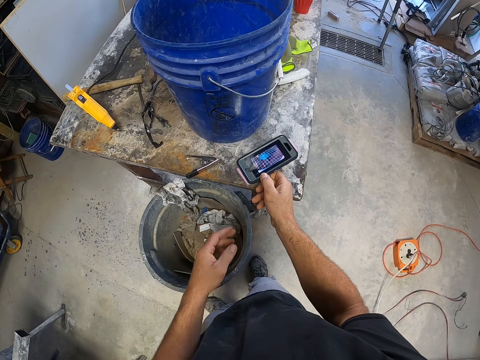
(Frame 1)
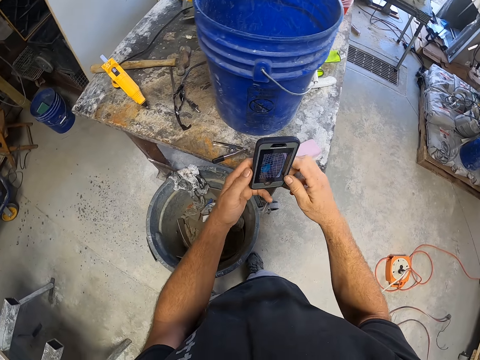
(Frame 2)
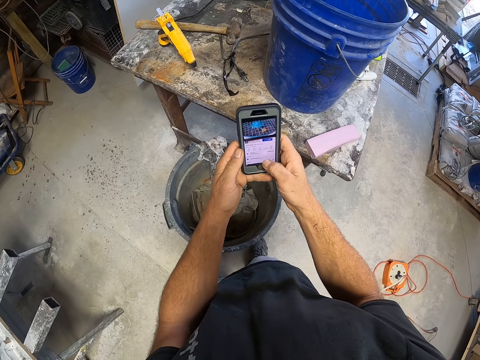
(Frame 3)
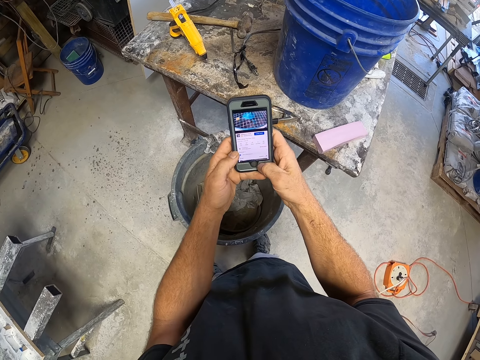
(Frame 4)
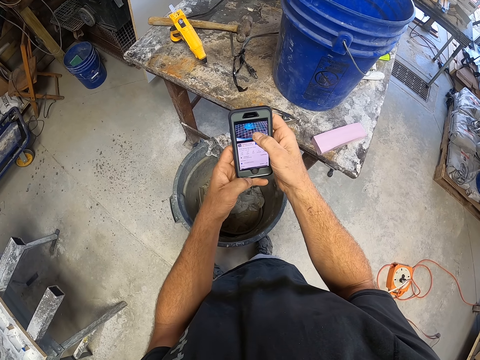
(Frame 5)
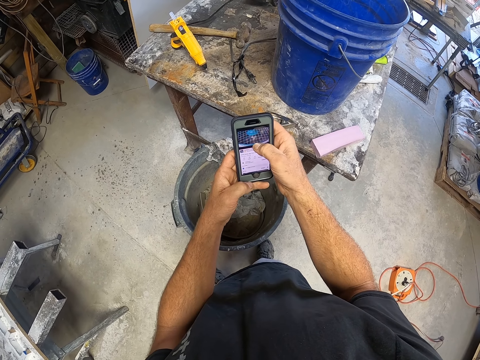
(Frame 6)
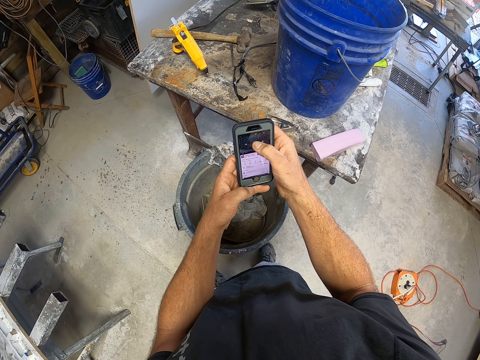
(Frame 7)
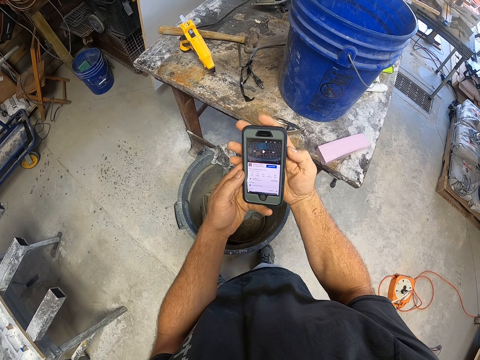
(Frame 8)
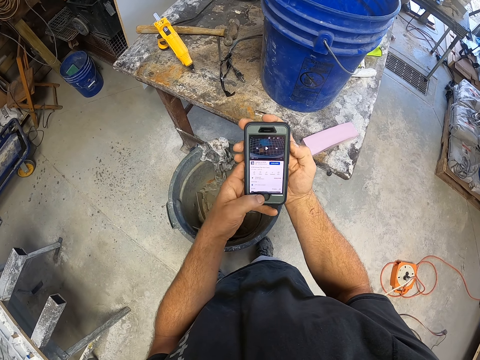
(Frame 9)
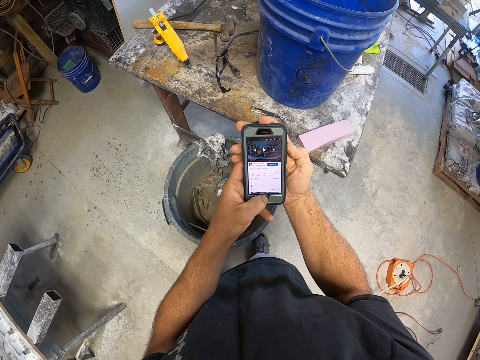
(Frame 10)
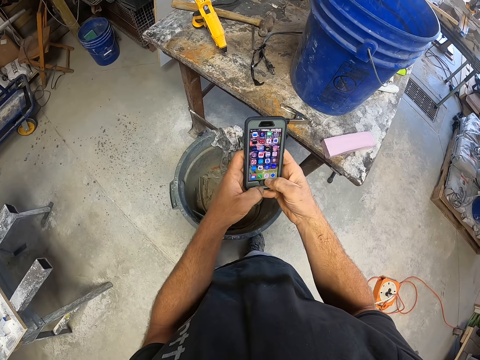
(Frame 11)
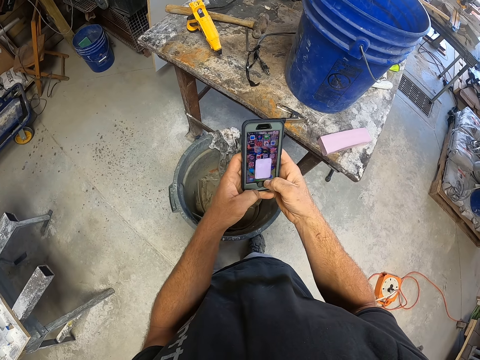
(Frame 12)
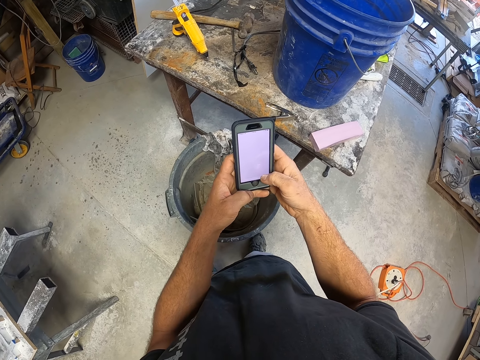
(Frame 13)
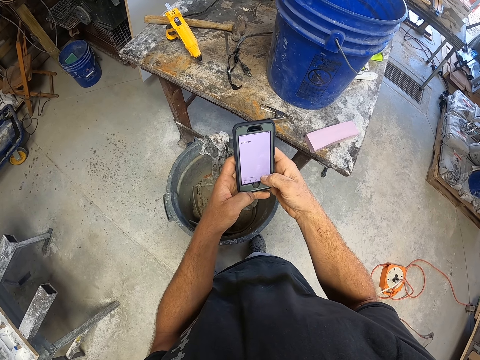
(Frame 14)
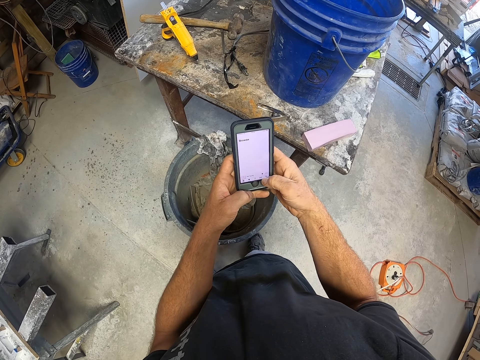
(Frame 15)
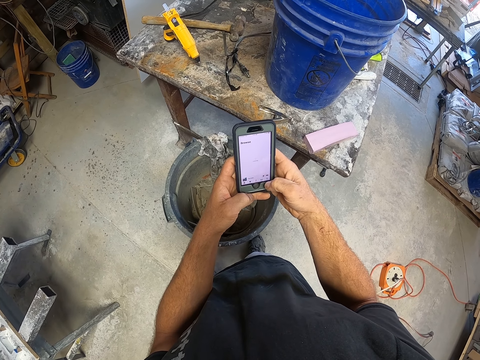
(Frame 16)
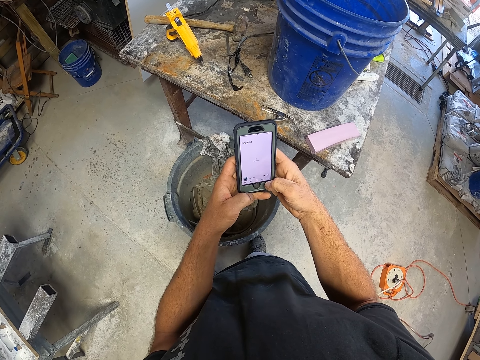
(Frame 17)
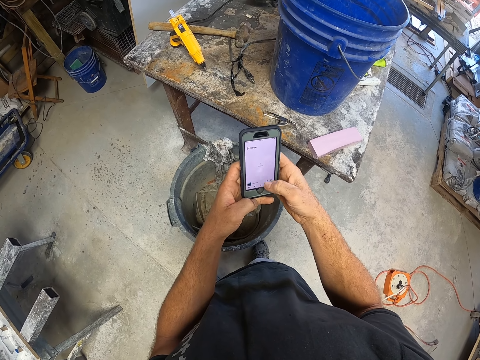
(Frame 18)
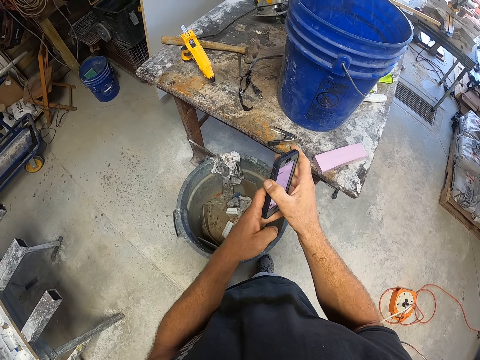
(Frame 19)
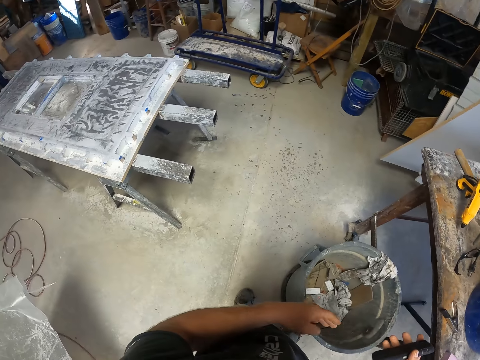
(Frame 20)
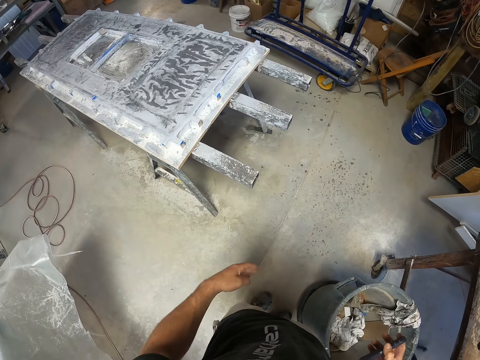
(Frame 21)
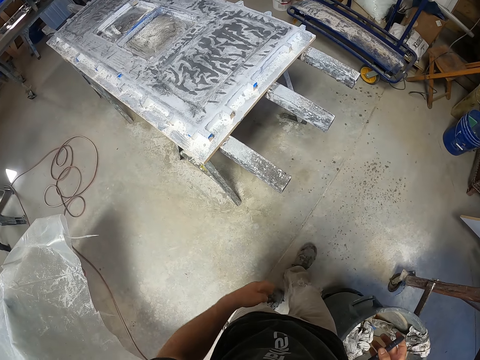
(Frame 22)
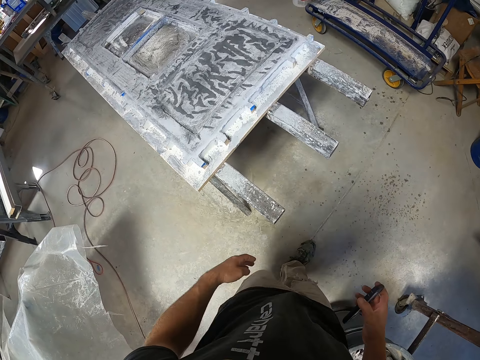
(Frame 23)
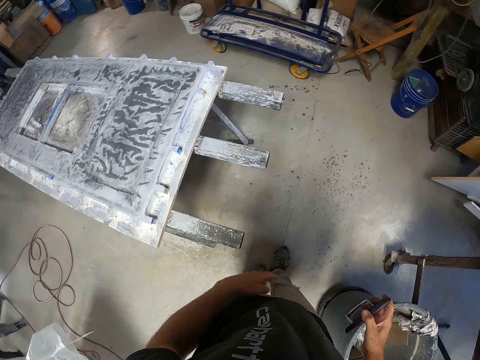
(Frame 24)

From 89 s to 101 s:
The camera wearer picks up a mobile phone from a table. They operate the mobile phone with a hand. They walk around a garage.

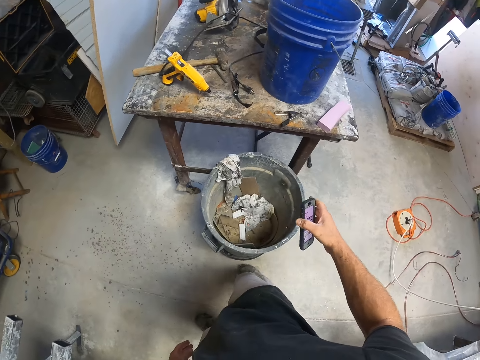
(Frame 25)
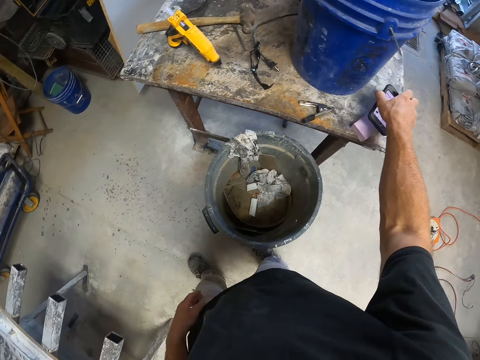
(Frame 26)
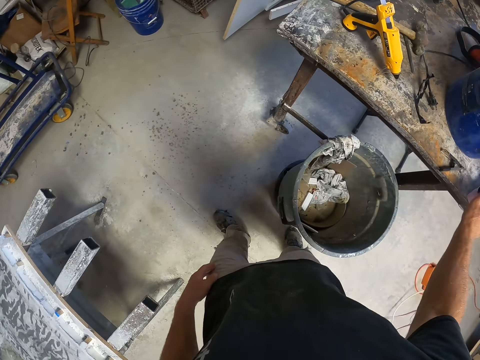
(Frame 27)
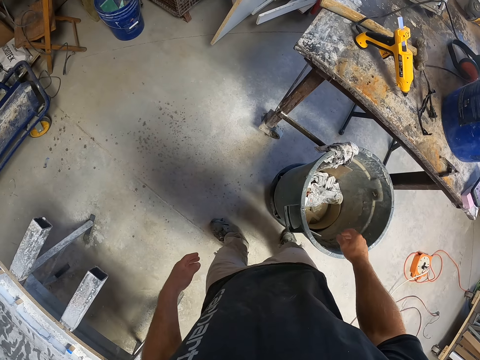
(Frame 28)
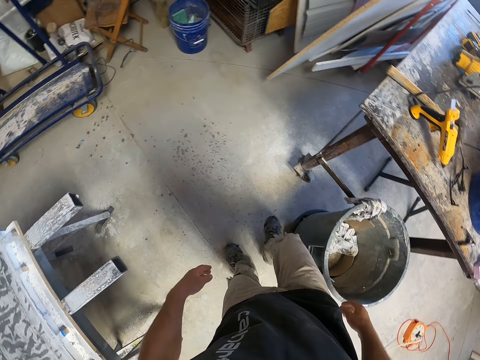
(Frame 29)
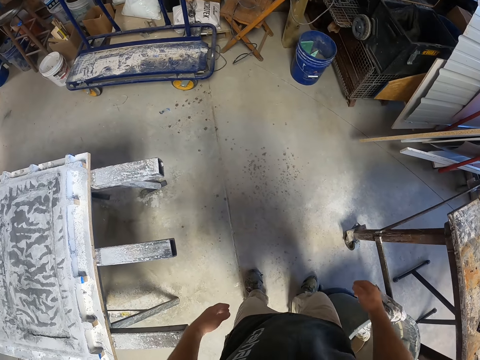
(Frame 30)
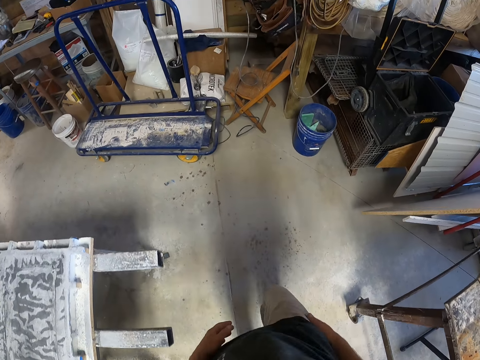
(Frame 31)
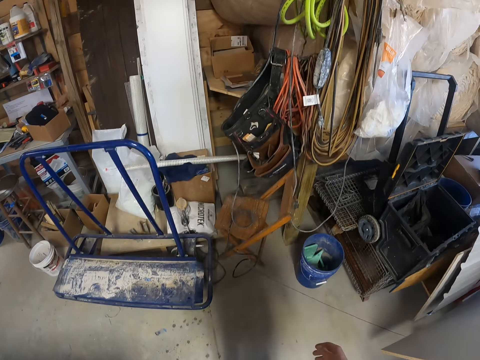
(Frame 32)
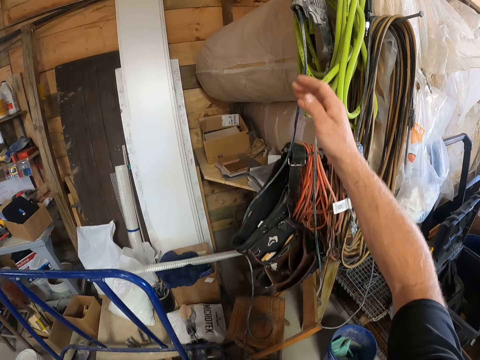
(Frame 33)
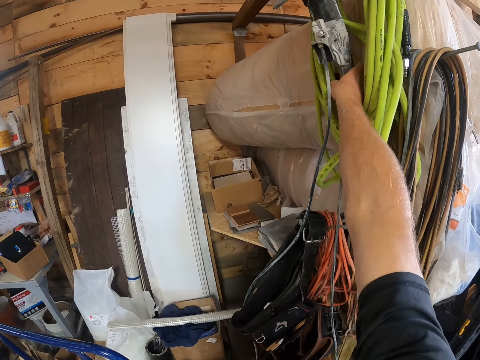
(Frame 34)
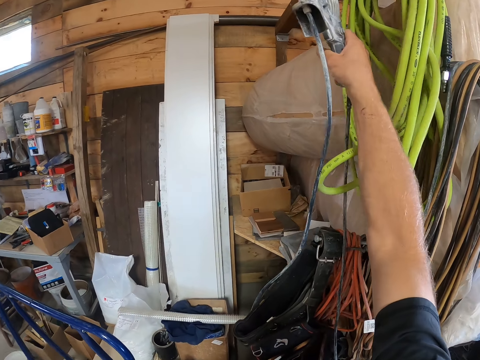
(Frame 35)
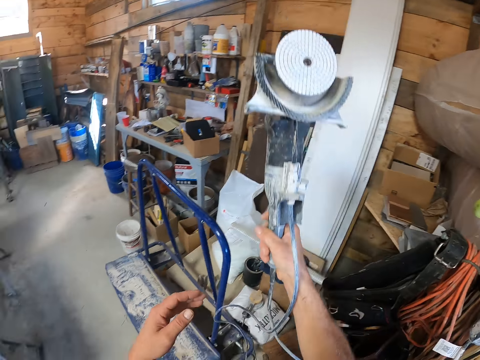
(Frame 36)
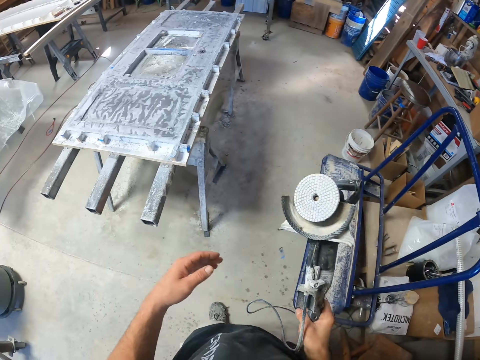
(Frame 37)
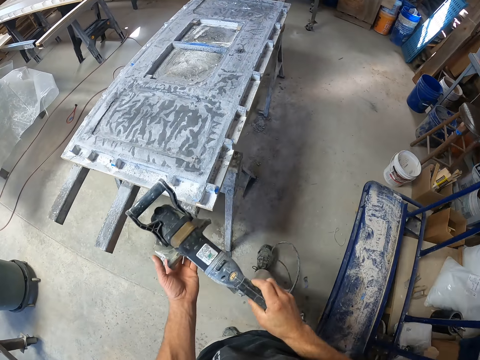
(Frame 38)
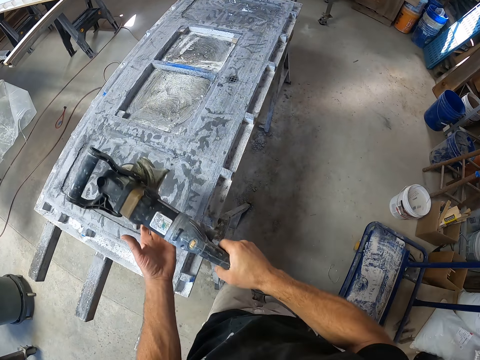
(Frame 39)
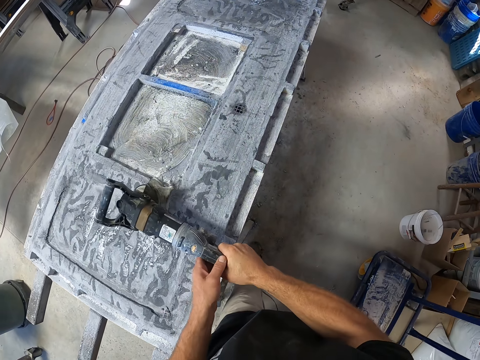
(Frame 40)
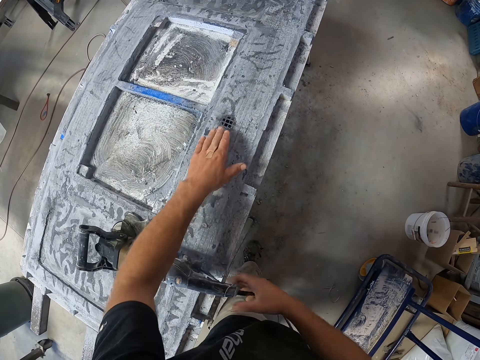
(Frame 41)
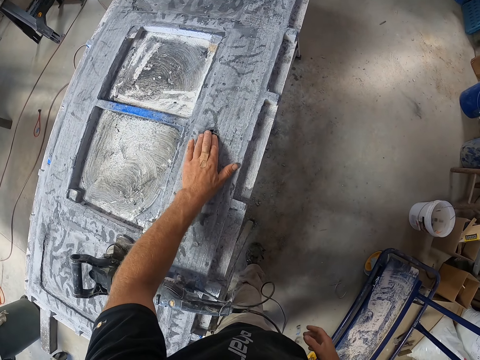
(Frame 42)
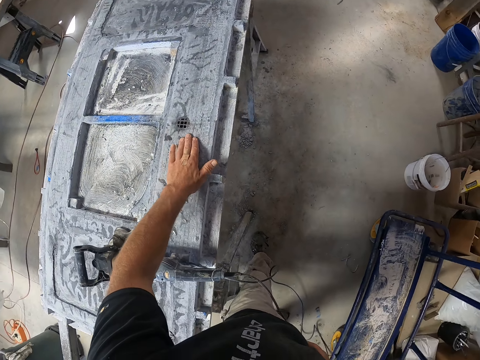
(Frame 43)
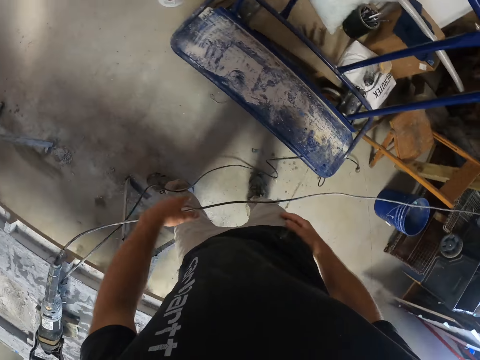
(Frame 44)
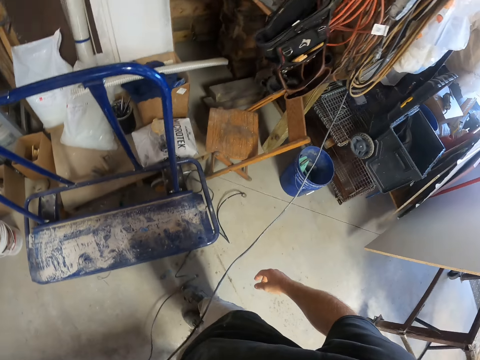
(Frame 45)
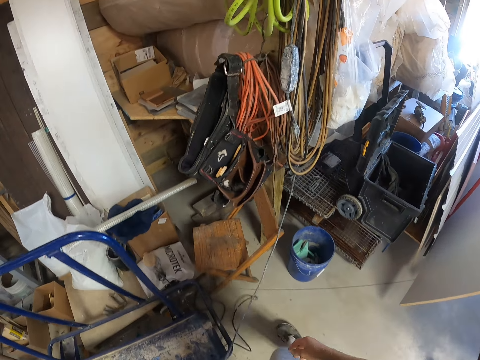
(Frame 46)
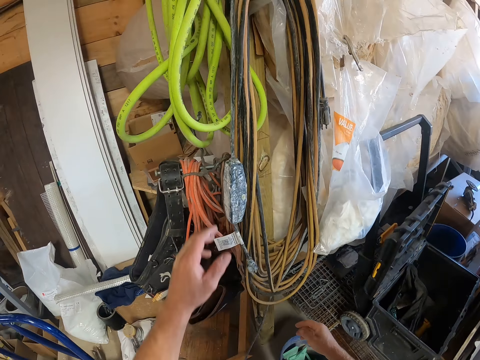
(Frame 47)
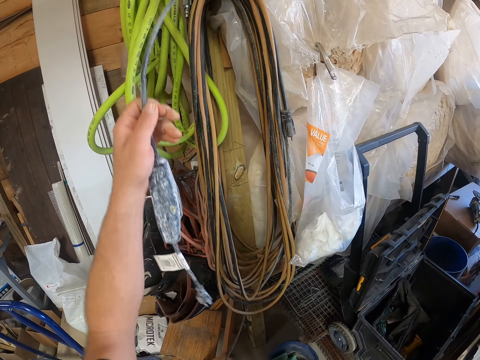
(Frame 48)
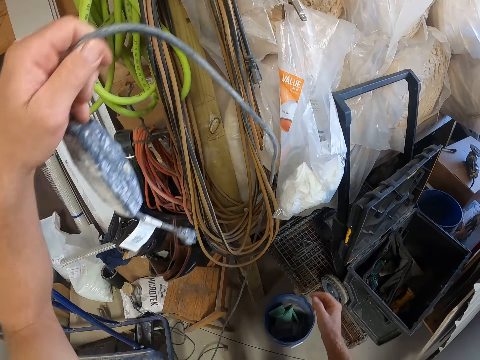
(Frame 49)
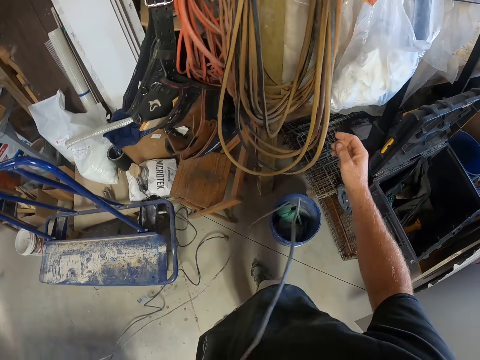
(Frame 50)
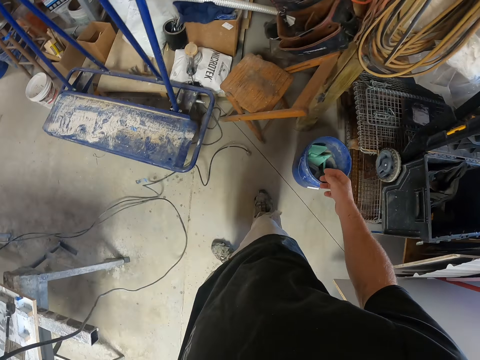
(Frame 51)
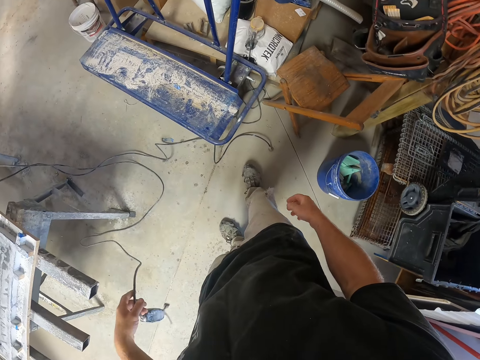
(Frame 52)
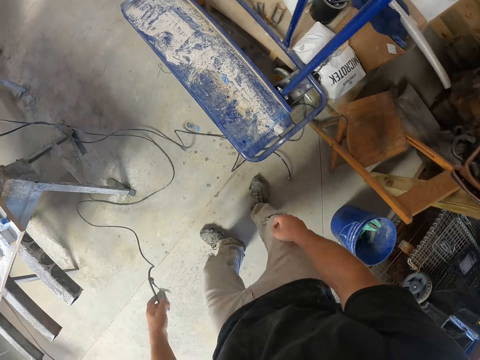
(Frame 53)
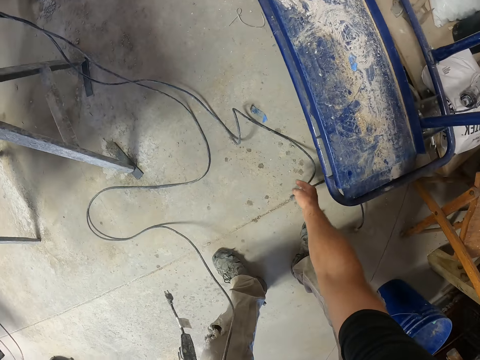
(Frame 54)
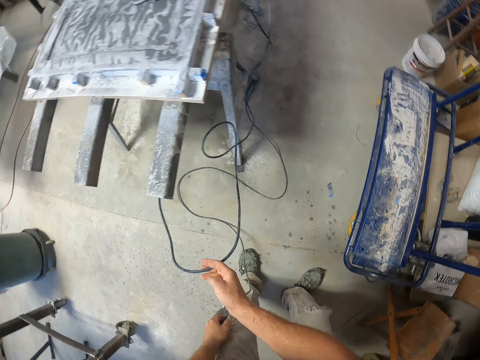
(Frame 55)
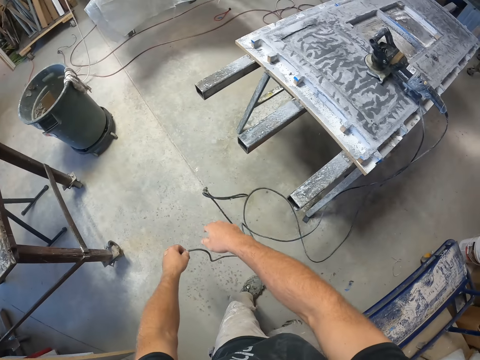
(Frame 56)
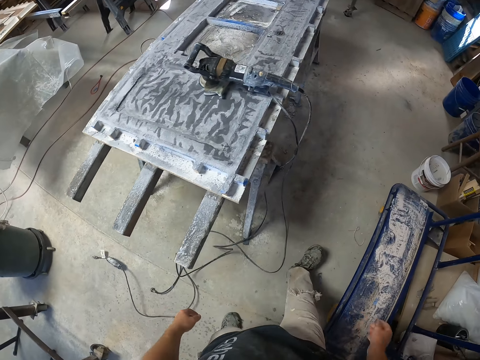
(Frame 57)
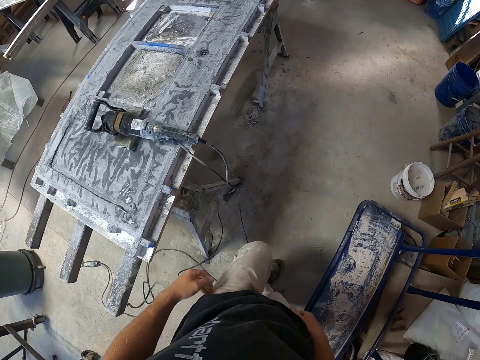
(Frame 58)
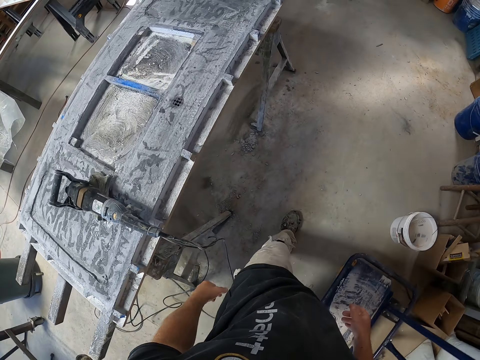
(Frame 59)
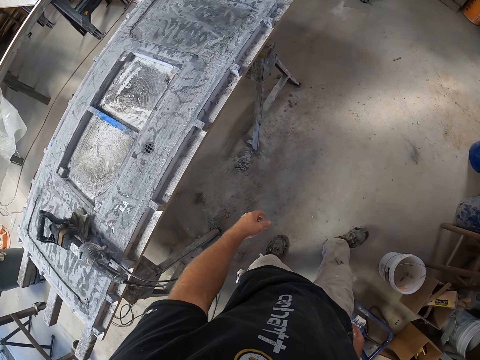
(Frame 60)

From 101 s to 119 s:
The camera wearer puts down the mobile phone on a table. They walk around a garage. They pick up a sander or electric grinder from a hanger. They walk around the garage. They drop the electric grinder on a door. They touch the door. They hold the table with a hand. They walk around the garage. They pick up a cable or wire from the hanger. They walk around the garage. They pick up a cable from the floor. They drop the wires on the floor. They walk around the garage.
